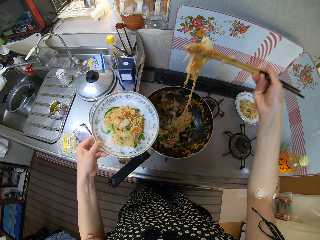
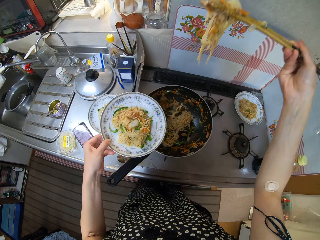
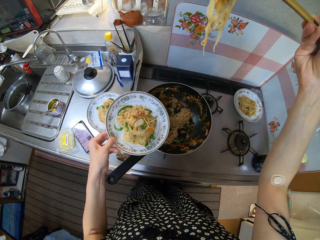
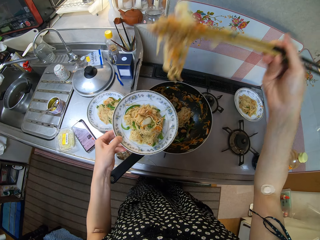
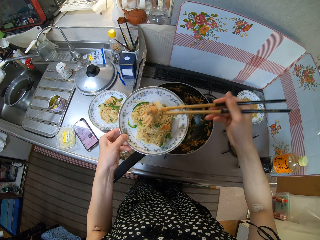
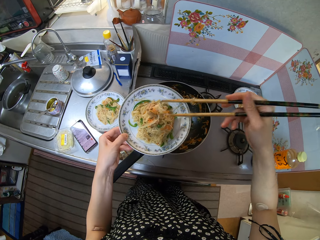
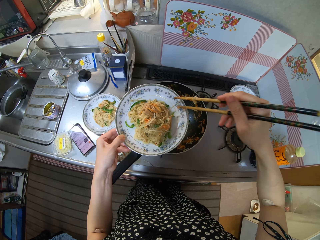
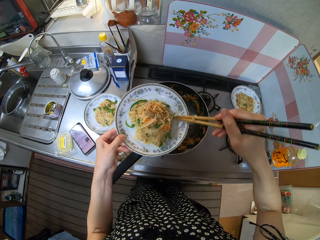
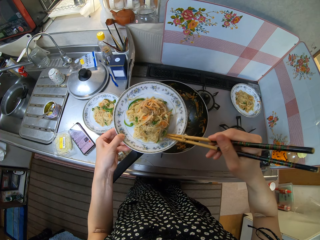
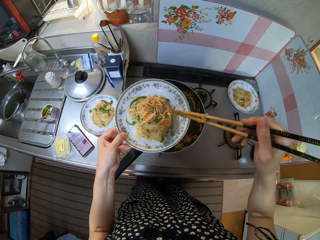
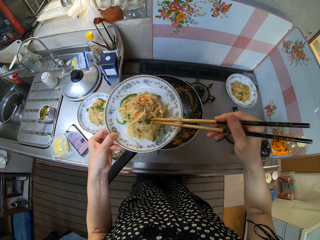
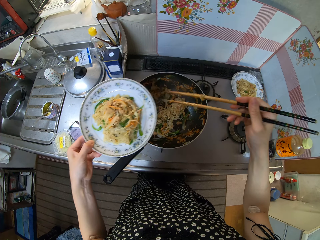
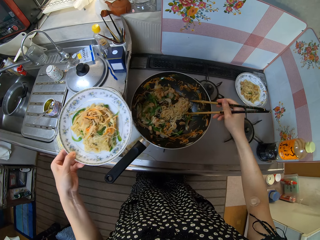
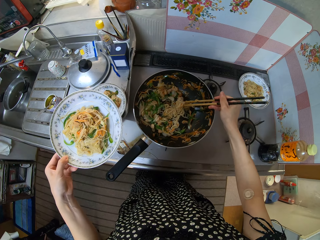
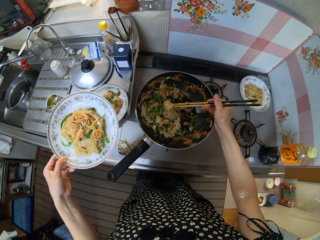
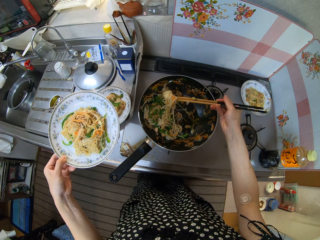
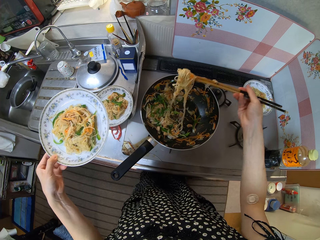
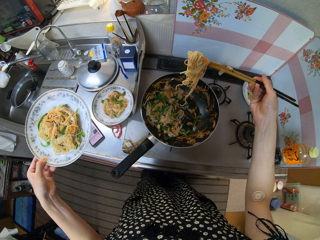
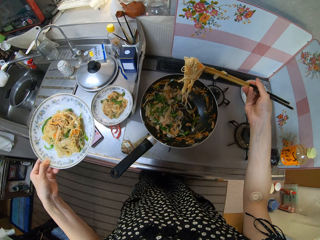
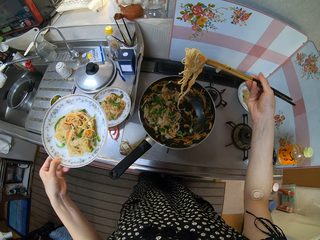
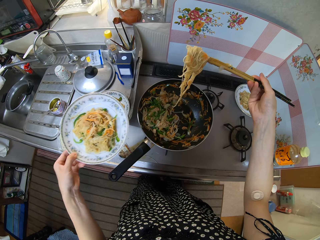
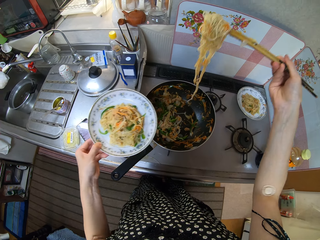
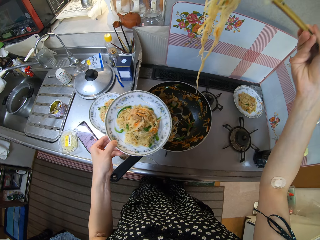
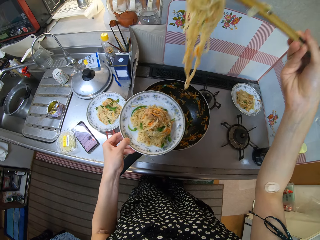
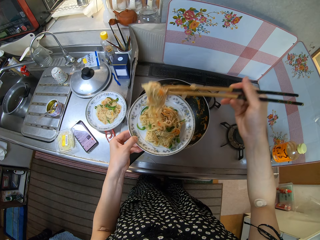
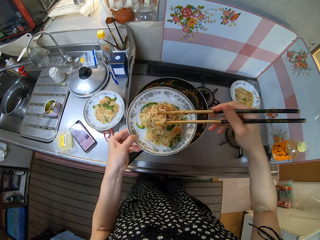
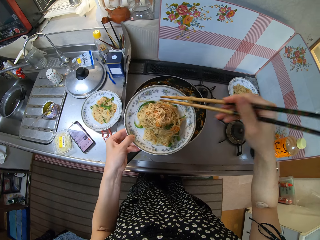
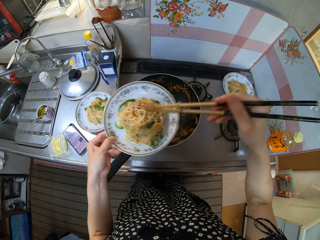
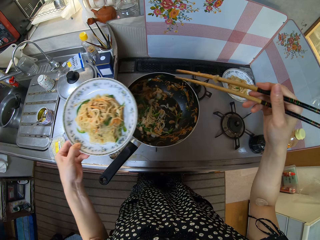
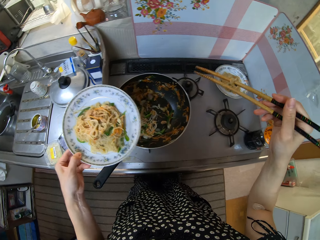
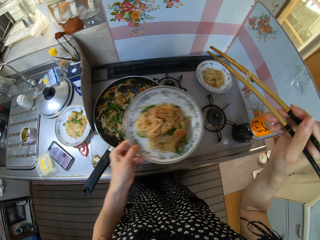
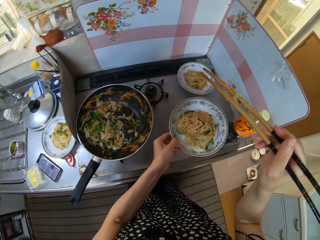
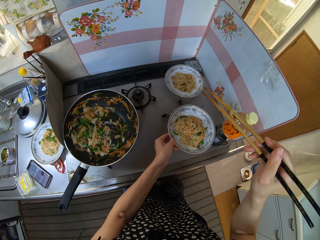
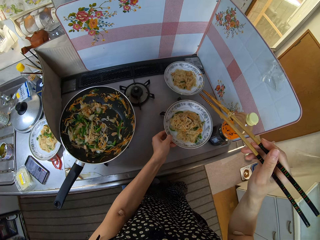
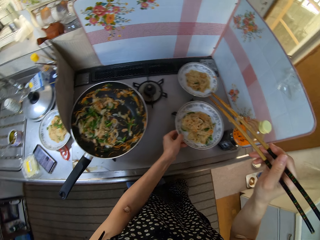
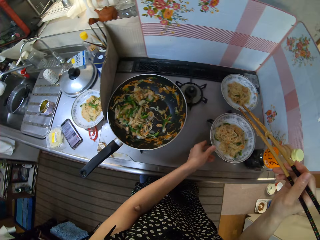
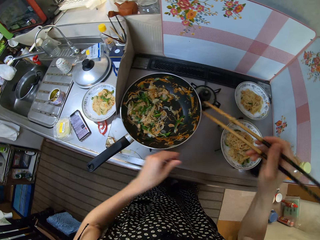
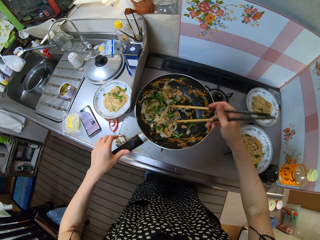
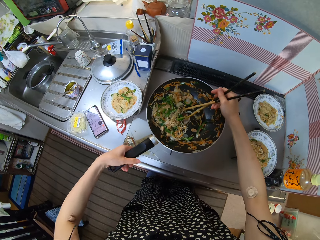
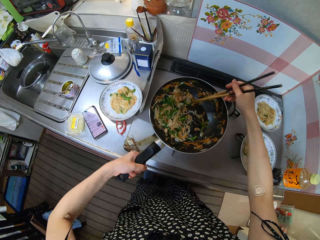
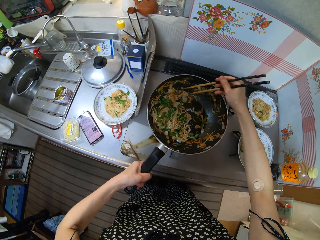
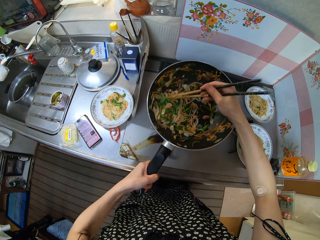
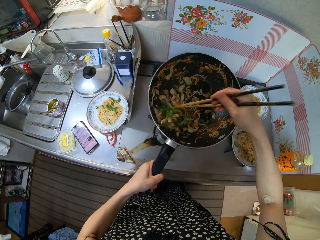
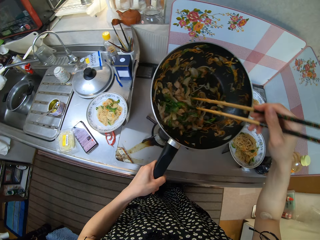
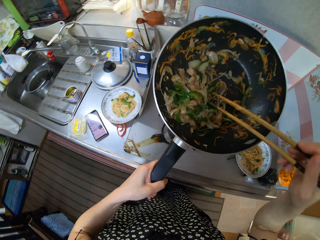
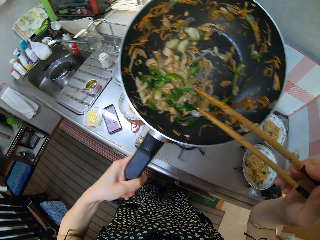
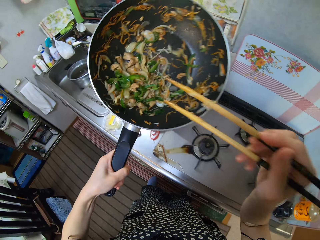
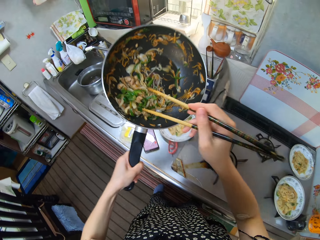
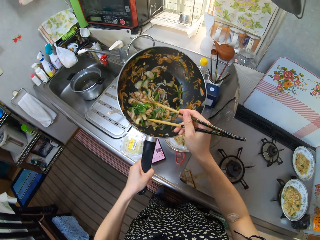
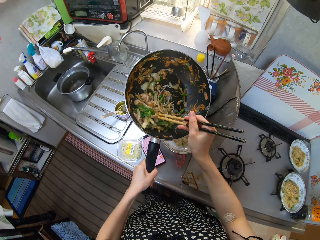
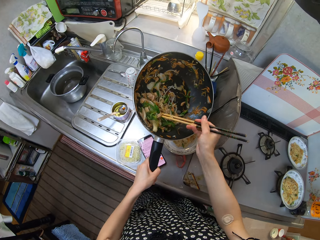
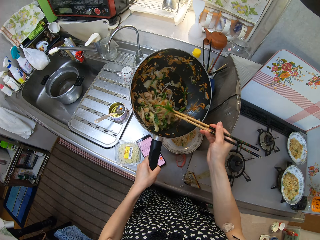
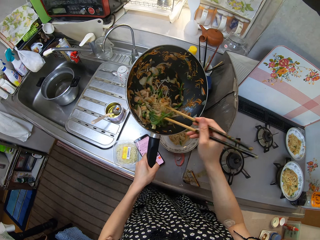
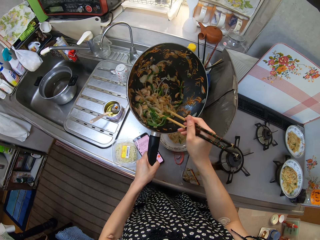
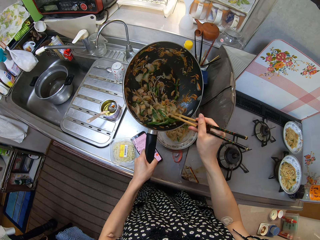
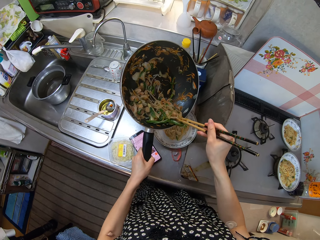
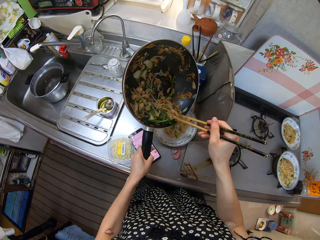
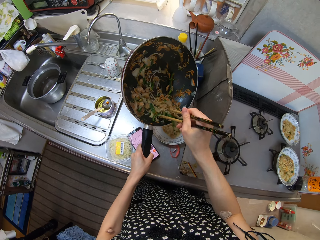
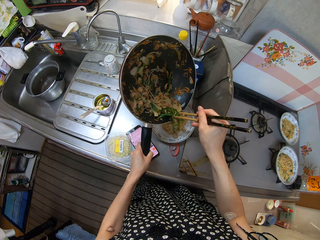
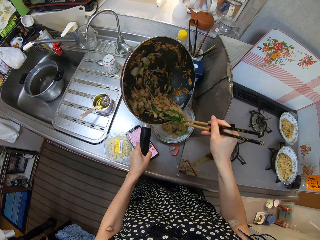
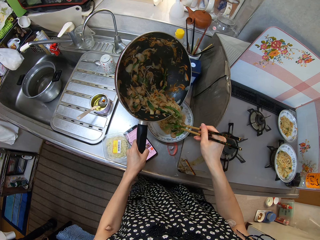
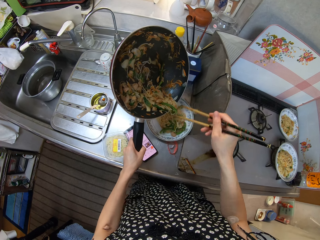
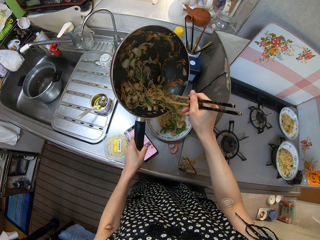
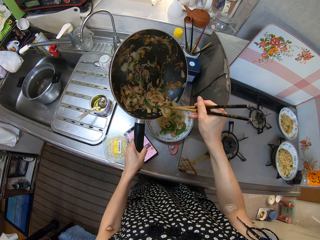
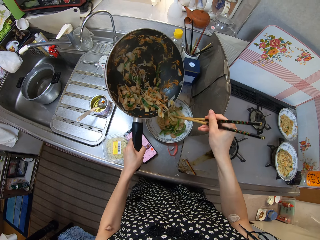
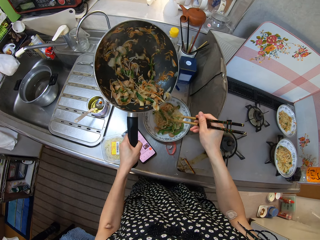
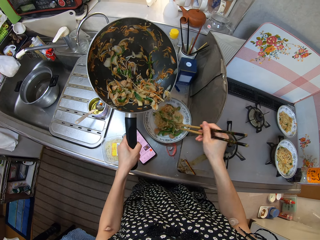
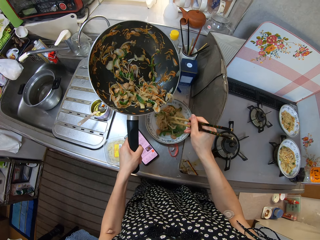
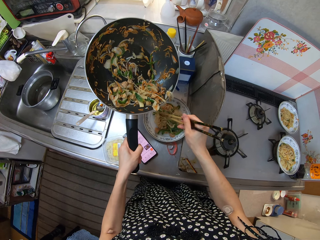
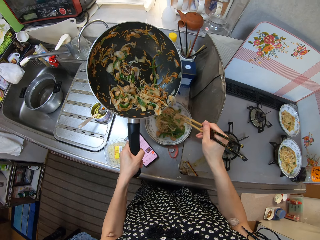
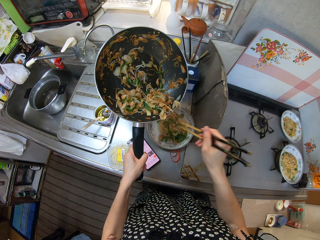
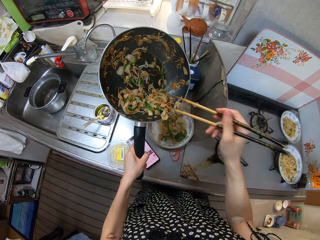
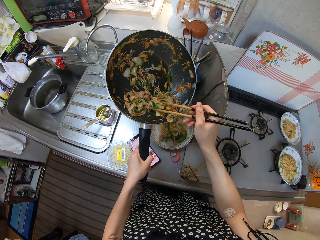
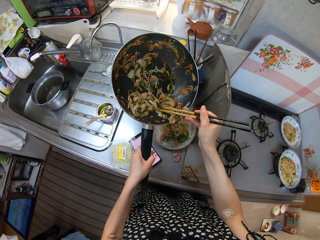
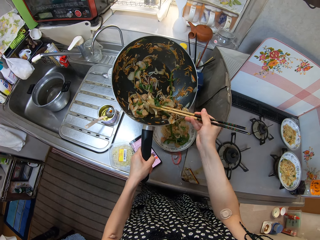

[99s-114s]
The camera wearer puts the noodles in the plate with the chopsticks in his right hand. He takes the noodles from the frying pan with the chopsticks in his right hand. He puts the noodles in the plate with the chopsticks in his right hand. He drops the plate with noodles on the cooker with his left hand. He picks up the frying pan from the cooker with his left hand. He adjusts the noodles in the frying pan with the chopsticks in his right hand. He puts the noodles from the frying pan into the plate on the table with the chopsticks in his right hand. He serves food.

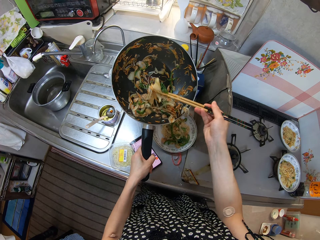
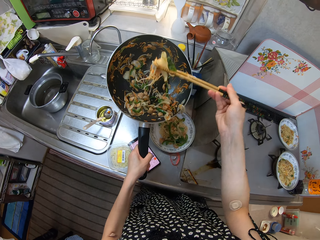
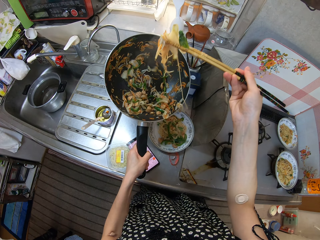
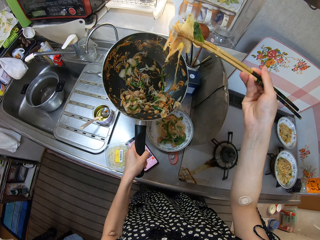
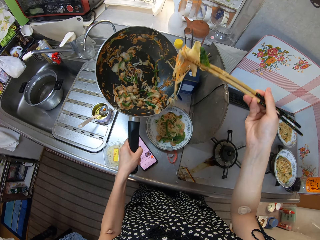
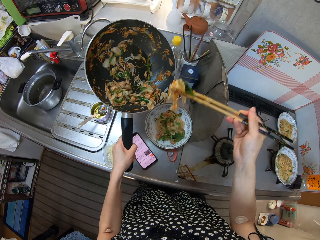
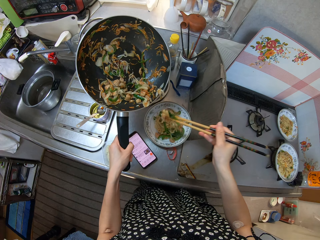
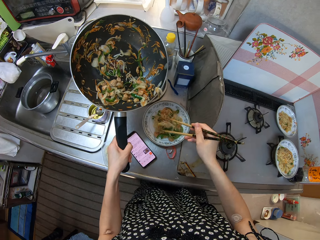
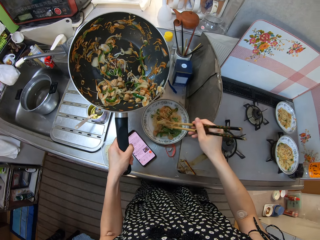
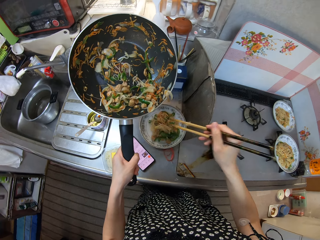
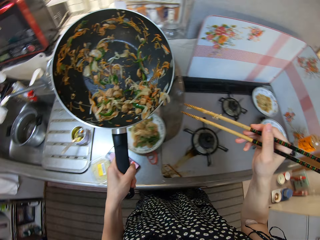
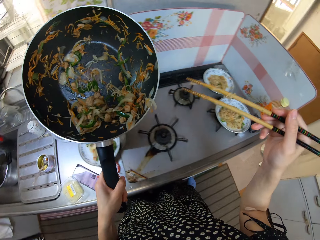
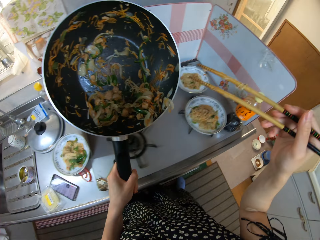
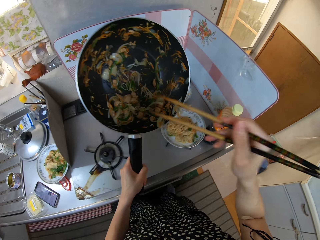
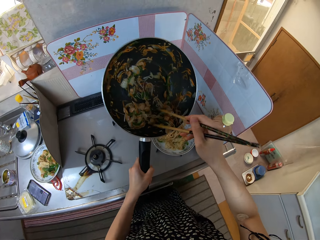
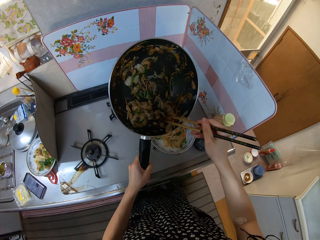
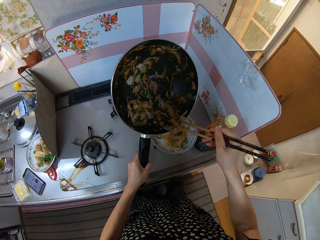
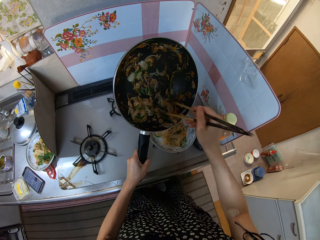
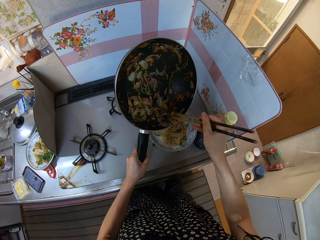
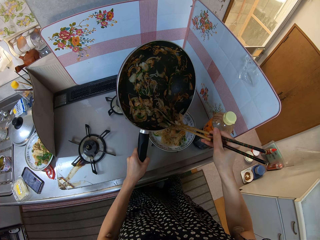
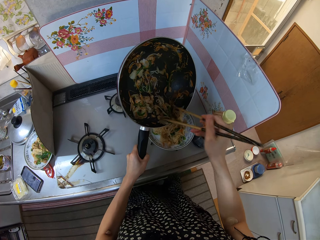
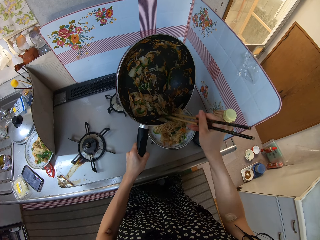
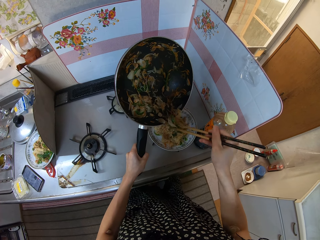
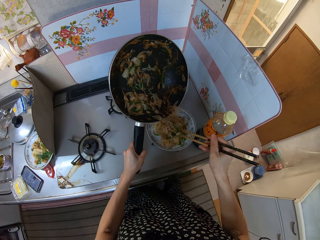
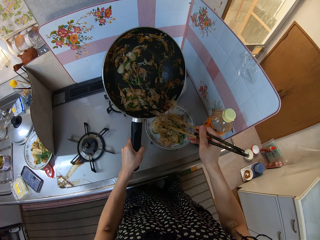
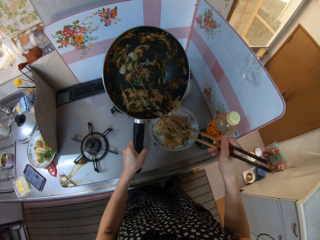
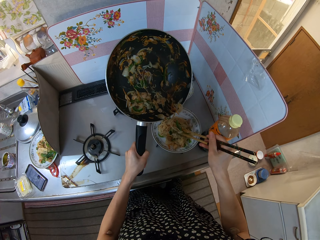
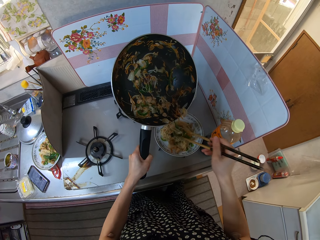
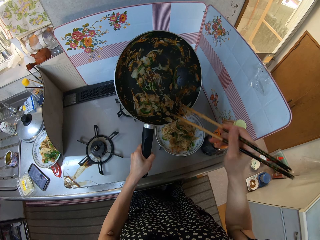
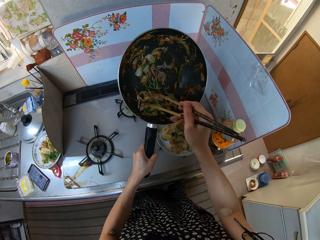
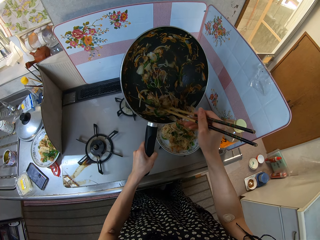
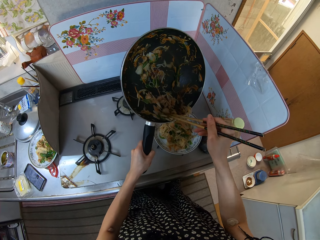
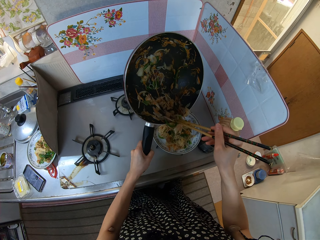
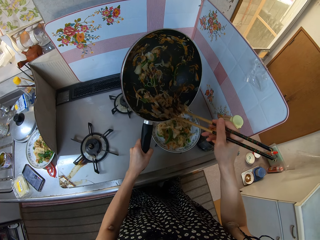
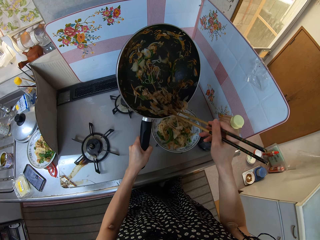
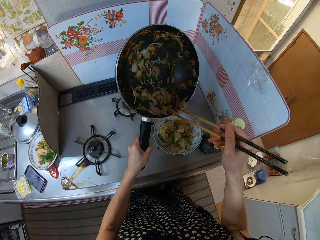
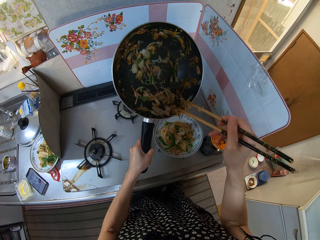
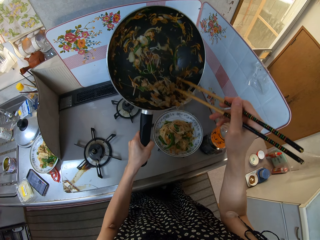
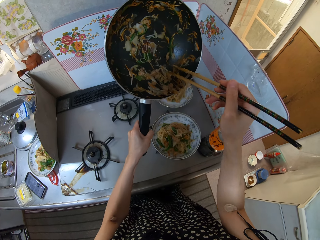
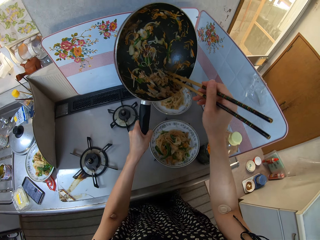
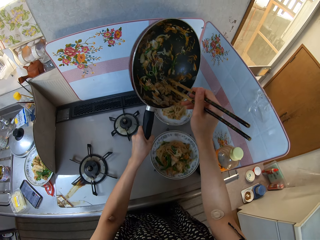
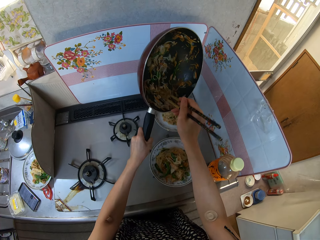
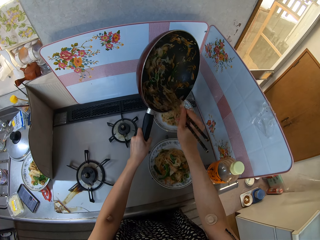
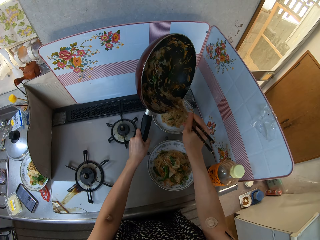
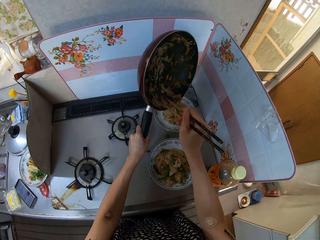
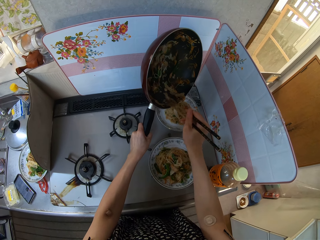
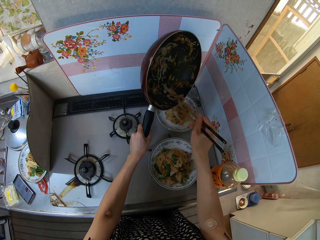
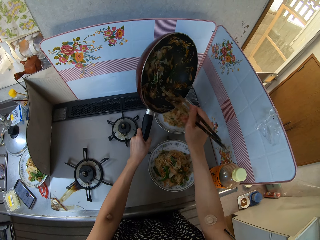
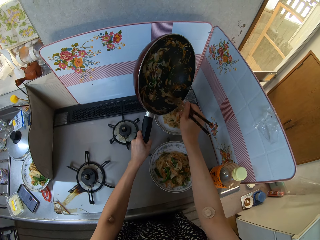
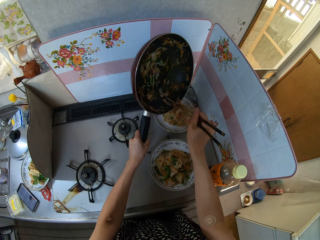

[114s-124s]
The camera wearer puts noodles from the frying pan into the plate on the cooker with the chopsticks in his right hand. He puts the noodles from the frying pan into the plate on the cooker table with the chopsticks in his right hand.
